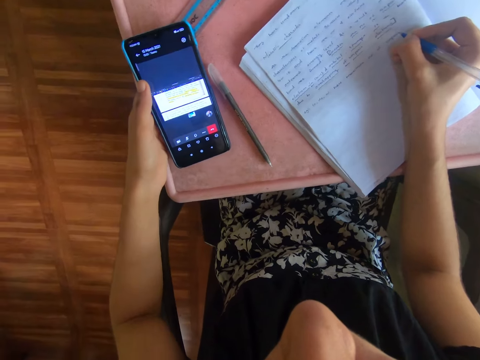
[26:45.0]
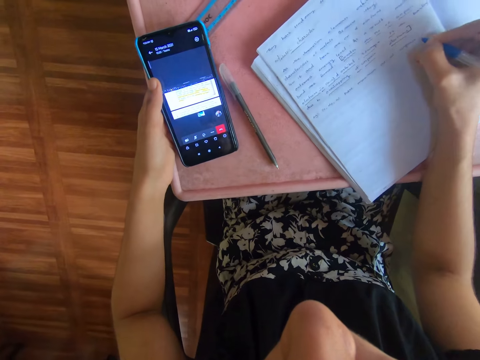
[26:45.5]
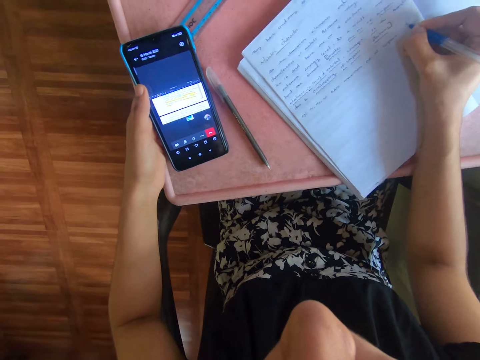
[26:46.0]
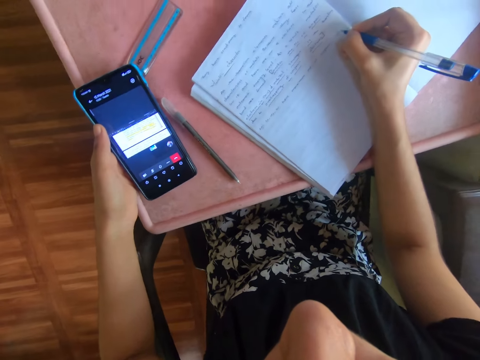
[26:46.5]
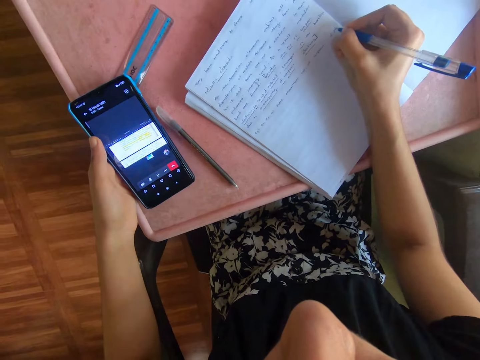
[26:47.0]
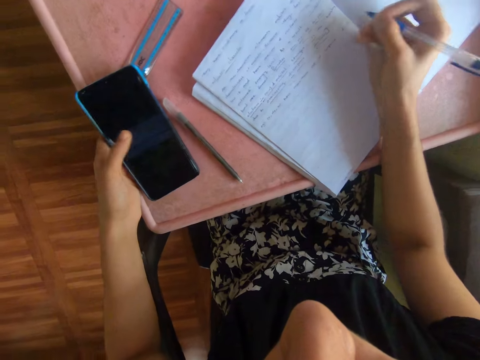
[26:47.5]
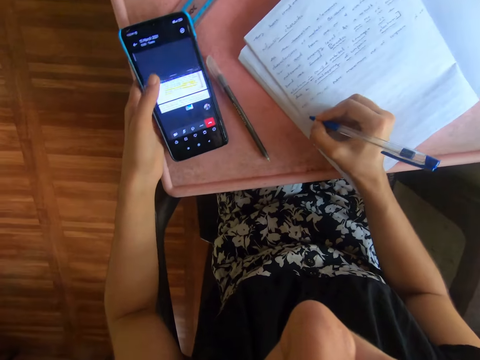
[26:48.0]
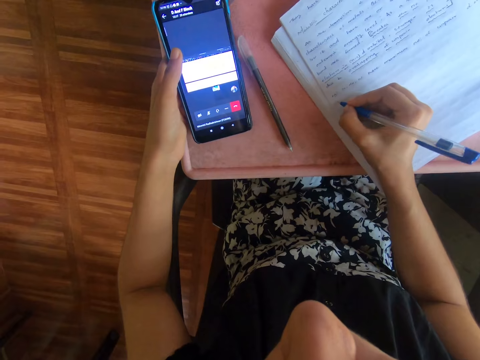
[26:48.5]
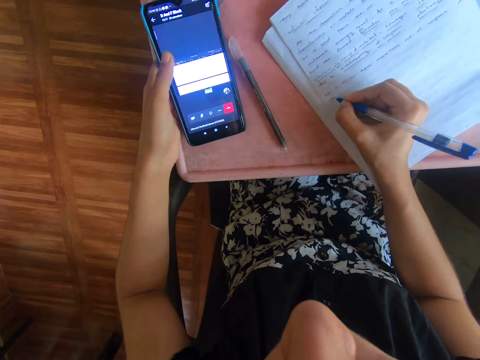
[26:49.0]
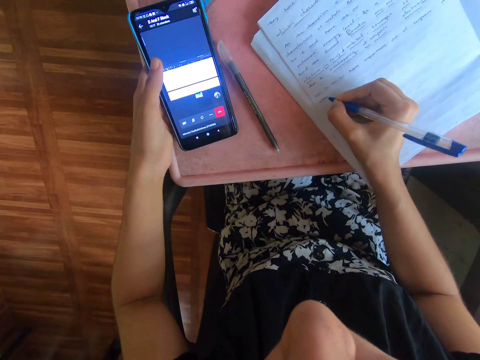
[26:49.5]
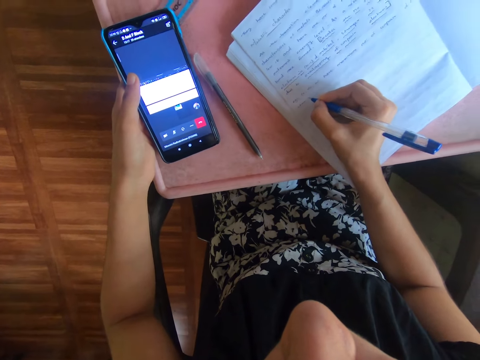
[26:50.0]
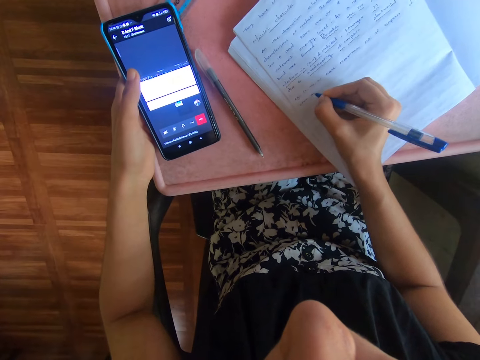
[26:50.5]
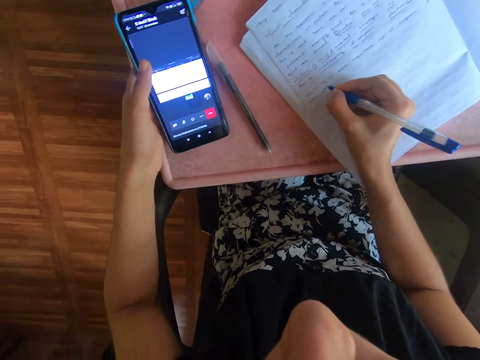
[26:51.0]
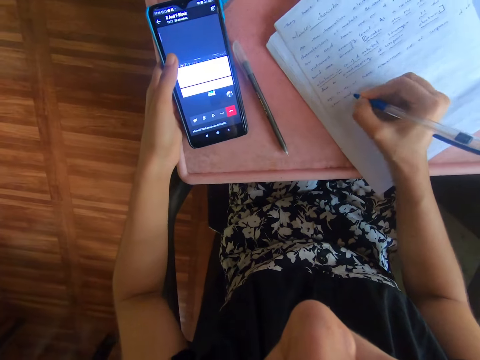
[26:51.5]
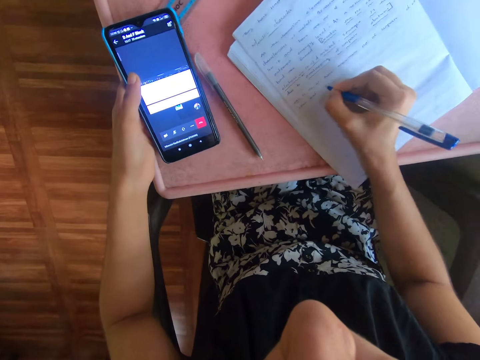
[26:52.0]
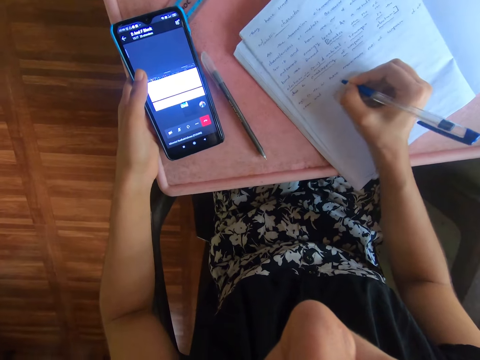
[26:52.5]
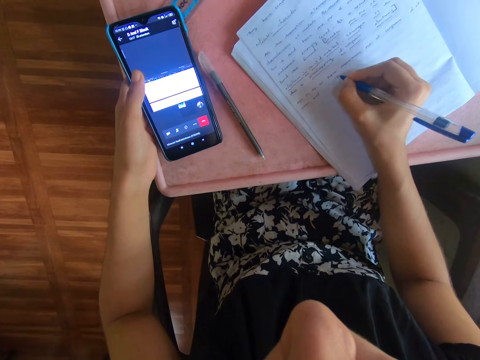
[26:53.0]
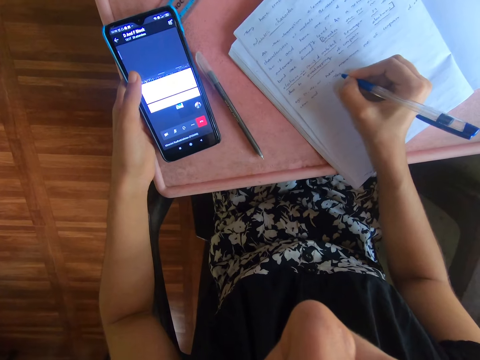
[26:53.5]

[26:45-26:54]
The camera wearer operates the phone with her left hand. She writes on a book with a pen.

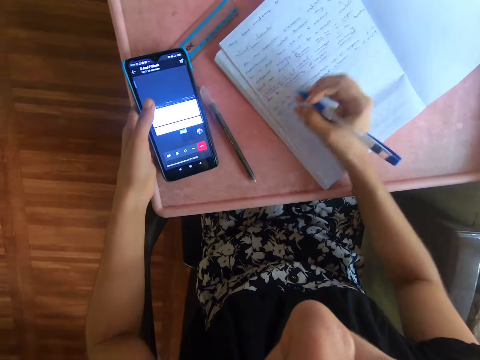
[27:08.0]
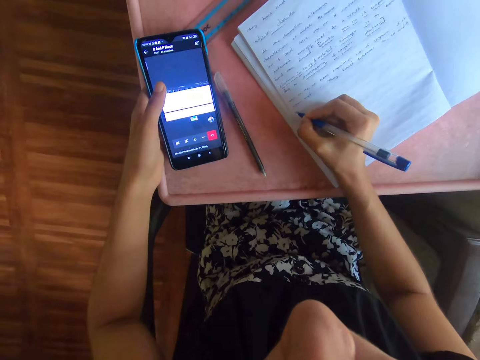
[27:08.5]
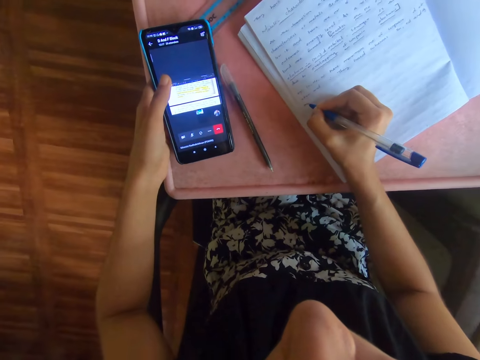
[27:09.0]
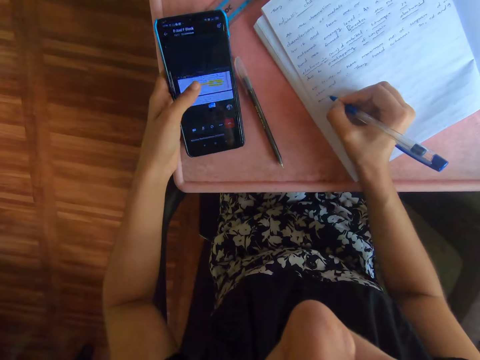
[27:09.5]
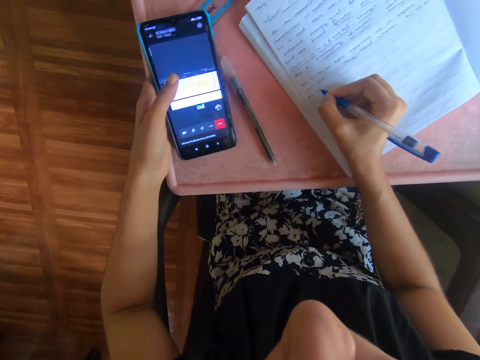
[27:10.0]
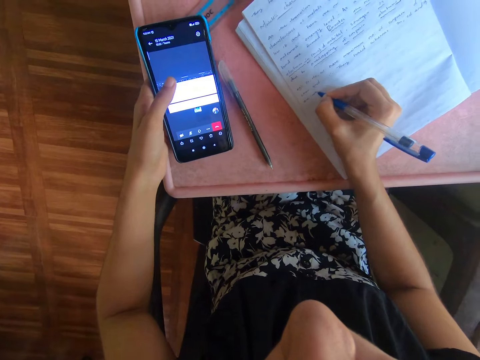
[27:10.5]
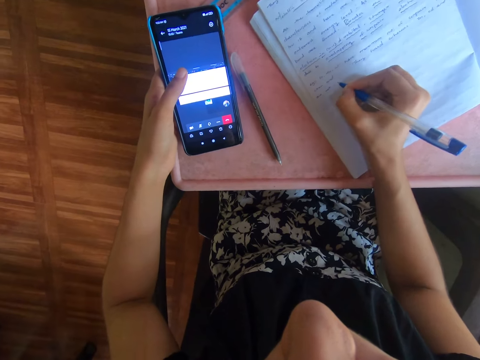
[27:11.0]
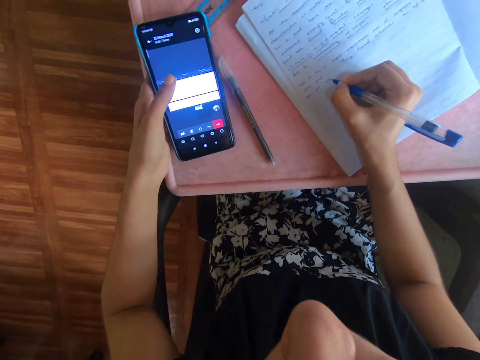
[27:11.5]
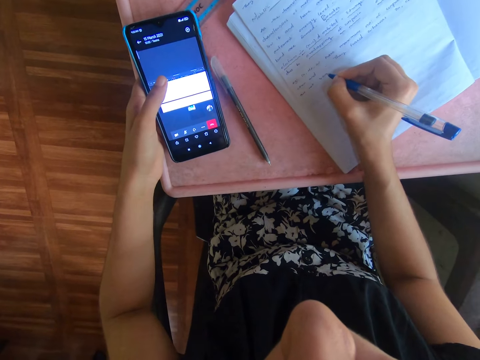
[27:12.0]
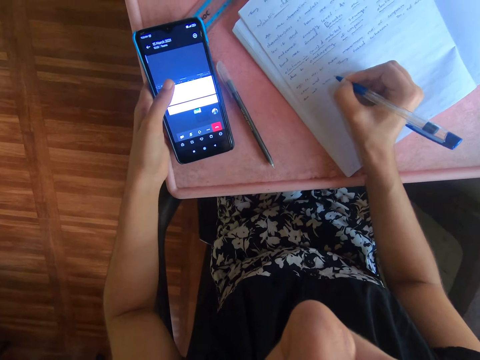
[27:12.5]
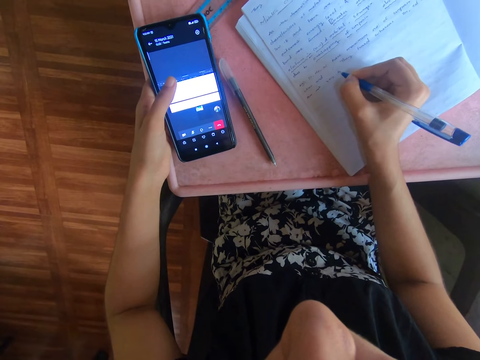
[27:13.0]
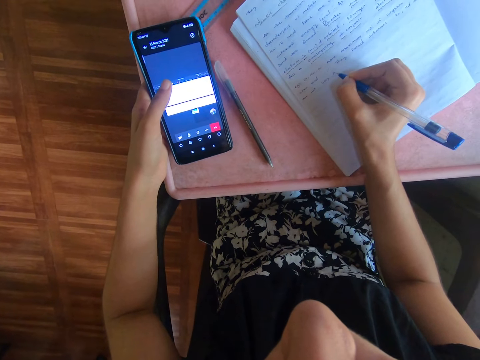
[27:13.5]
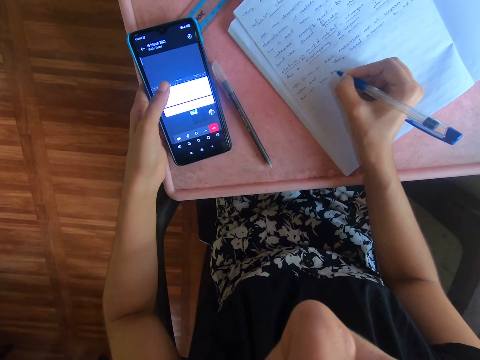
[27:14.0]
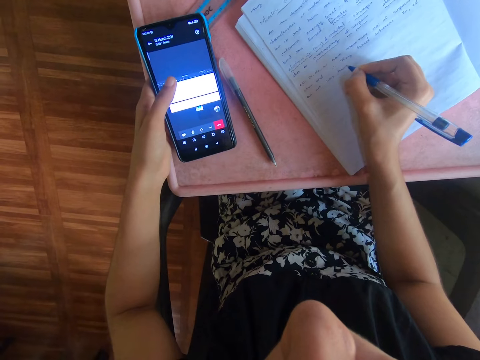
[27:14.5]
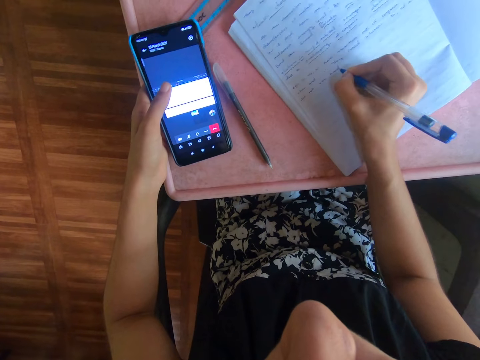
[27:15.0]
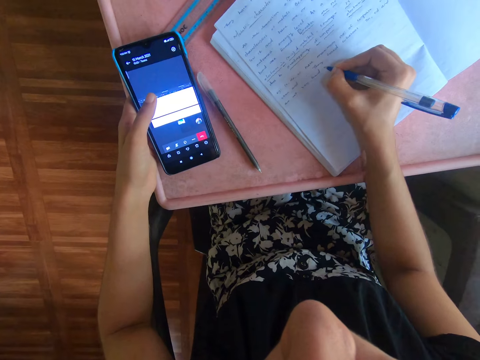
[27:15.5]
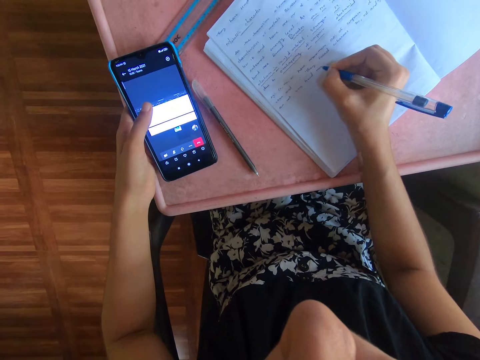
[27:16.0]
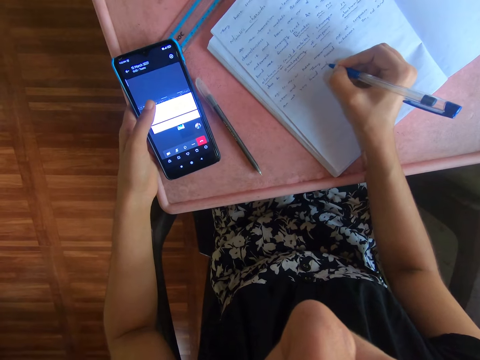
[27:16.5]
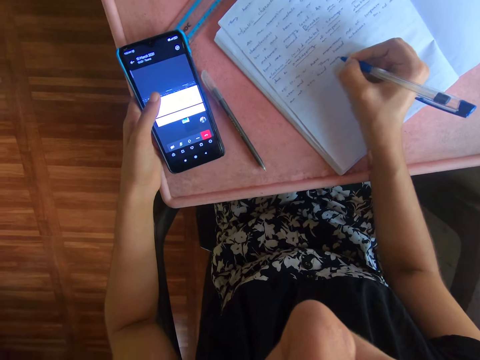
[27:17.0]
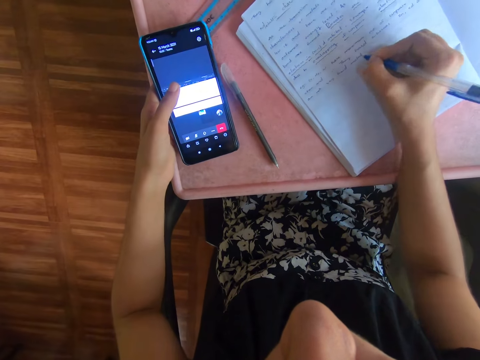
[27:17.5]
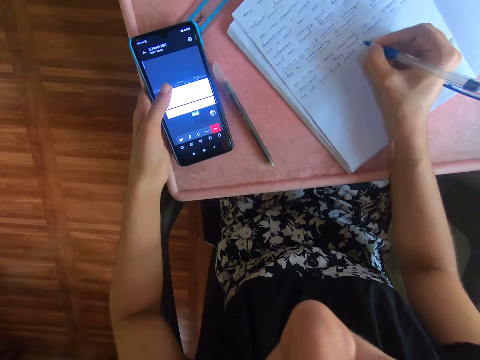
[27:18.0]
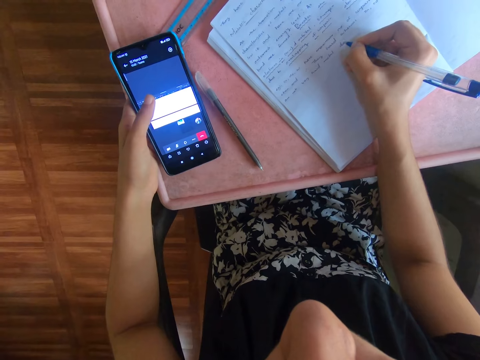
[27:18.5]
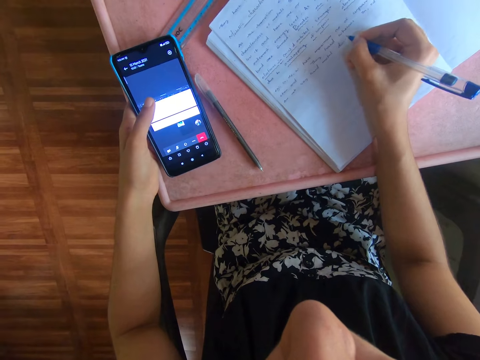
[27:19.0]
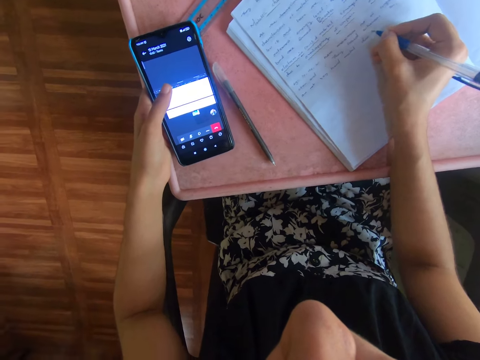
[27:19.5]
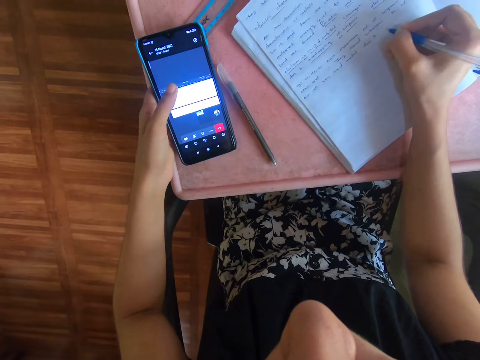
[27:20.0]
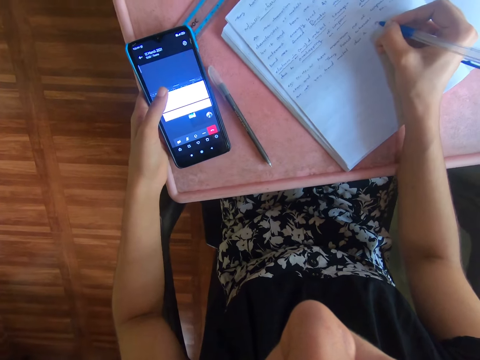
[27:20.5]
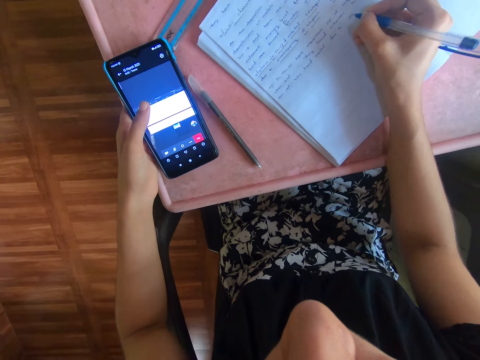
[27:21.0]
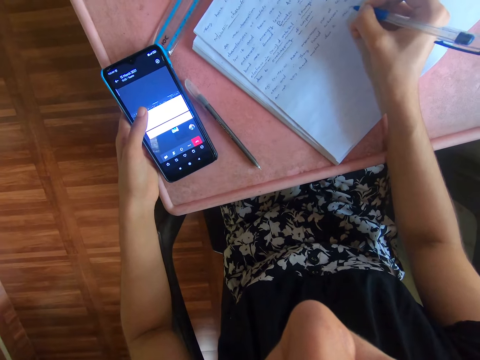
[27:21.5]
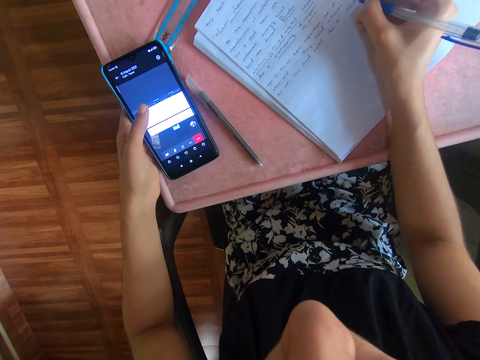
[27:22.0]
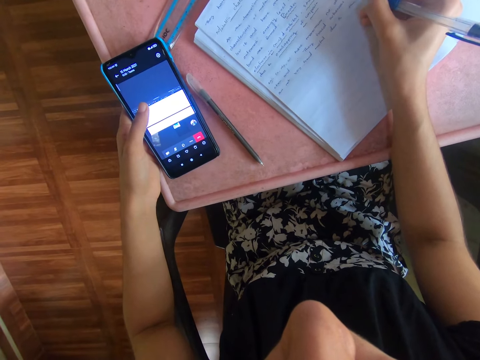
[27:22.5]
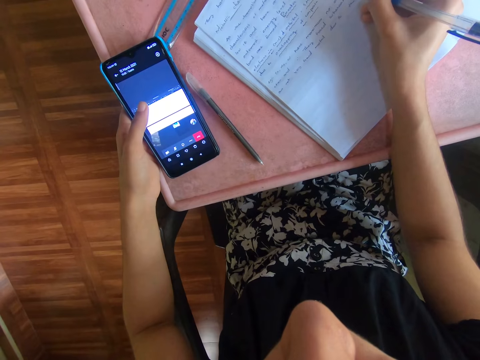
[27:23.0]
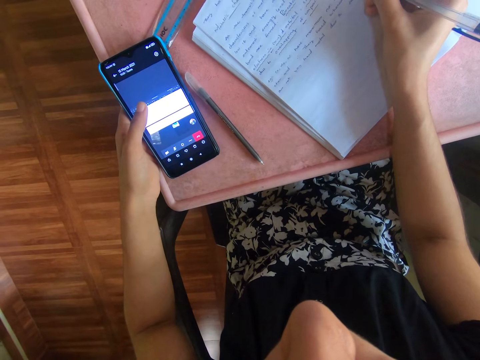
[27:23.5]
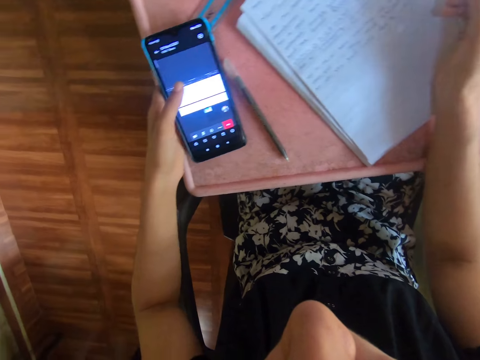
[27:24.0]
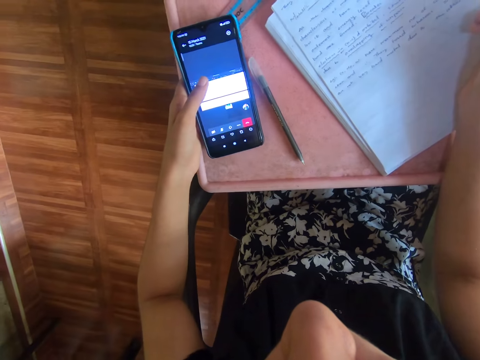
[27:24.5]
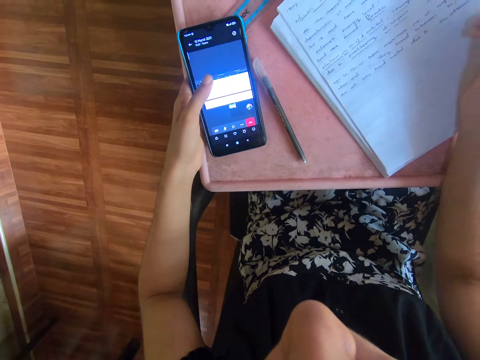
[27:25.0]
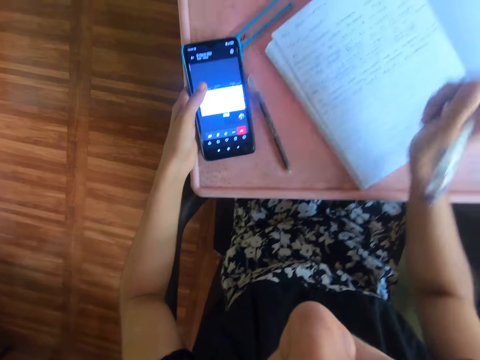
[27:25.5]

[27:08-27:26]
The camera wearer presses the phone. They write on a book with a pen.
